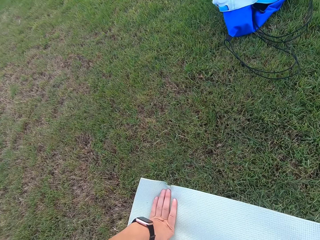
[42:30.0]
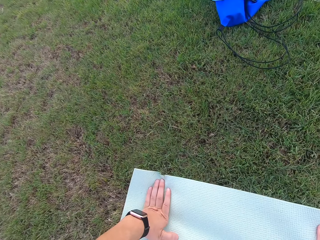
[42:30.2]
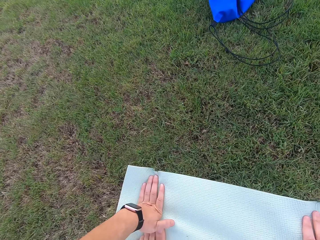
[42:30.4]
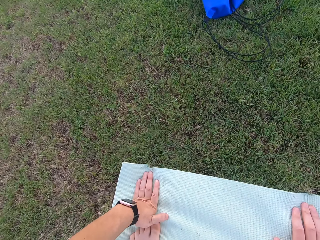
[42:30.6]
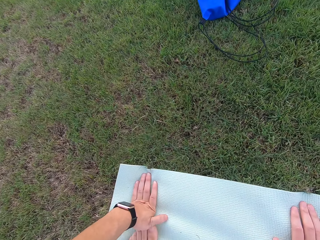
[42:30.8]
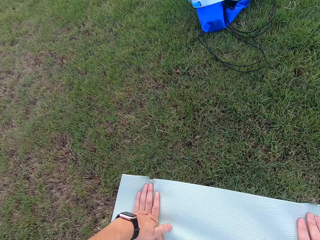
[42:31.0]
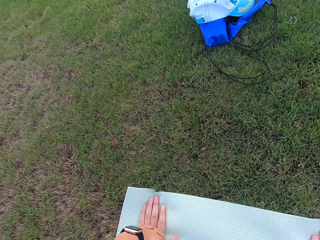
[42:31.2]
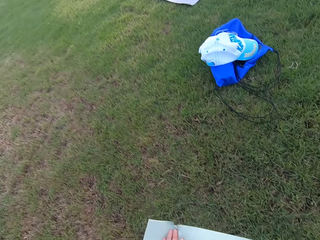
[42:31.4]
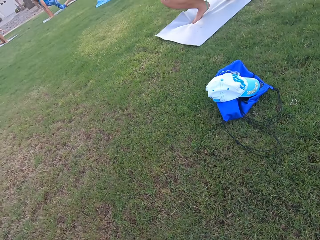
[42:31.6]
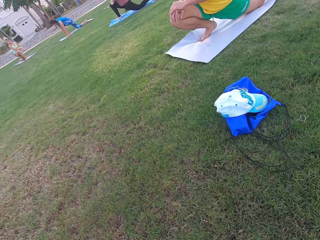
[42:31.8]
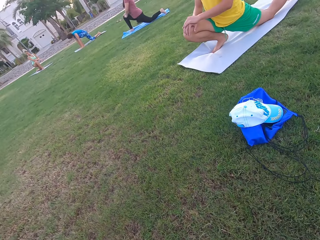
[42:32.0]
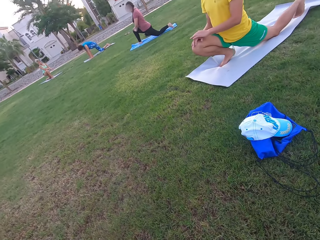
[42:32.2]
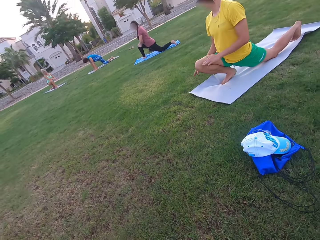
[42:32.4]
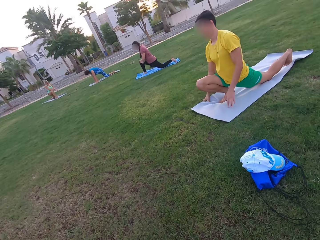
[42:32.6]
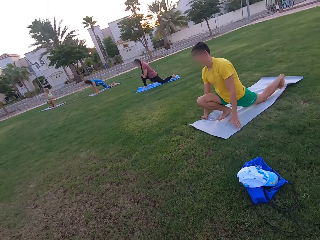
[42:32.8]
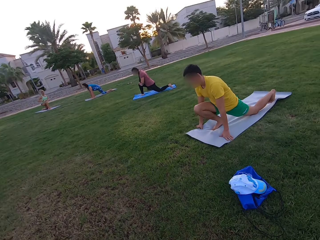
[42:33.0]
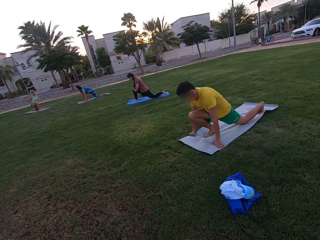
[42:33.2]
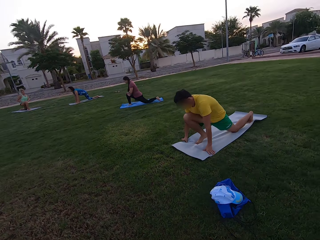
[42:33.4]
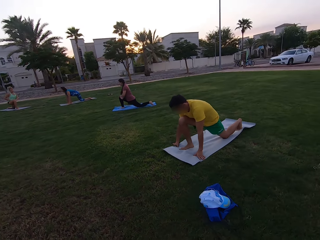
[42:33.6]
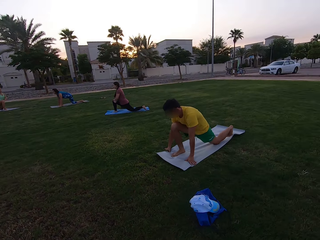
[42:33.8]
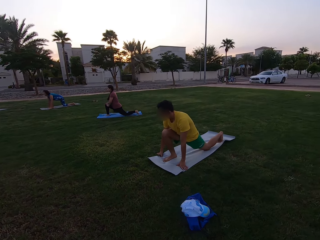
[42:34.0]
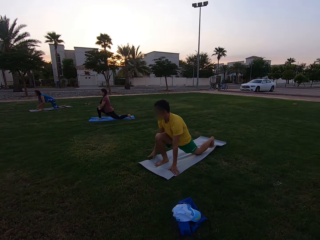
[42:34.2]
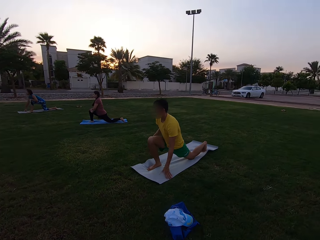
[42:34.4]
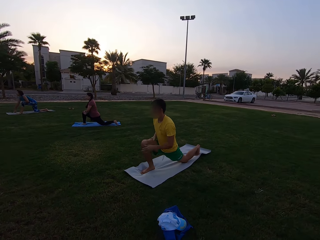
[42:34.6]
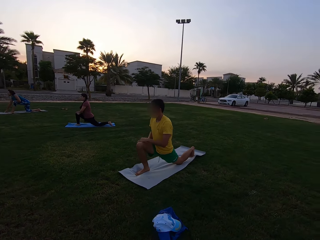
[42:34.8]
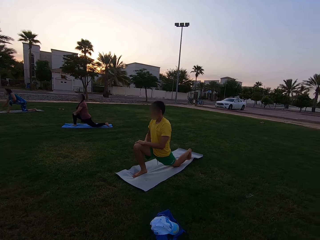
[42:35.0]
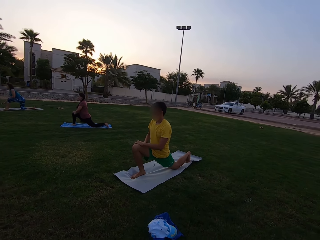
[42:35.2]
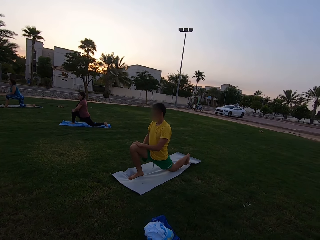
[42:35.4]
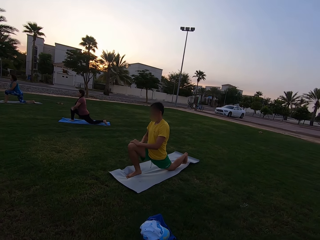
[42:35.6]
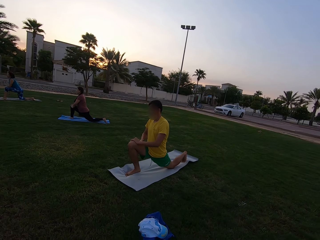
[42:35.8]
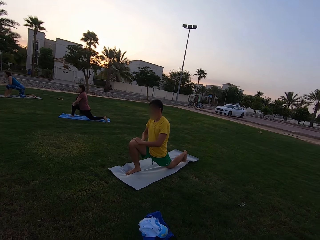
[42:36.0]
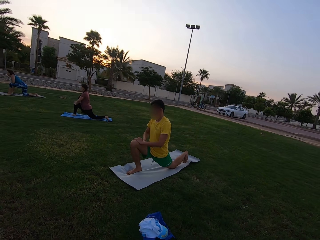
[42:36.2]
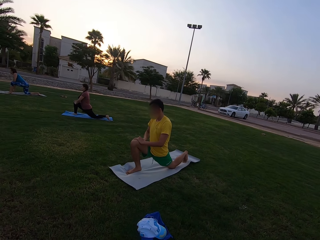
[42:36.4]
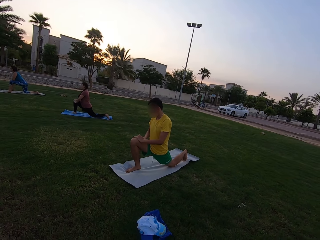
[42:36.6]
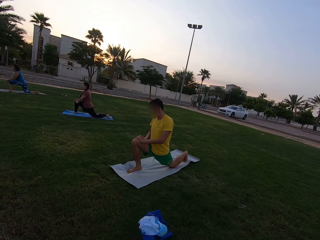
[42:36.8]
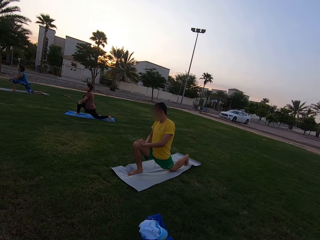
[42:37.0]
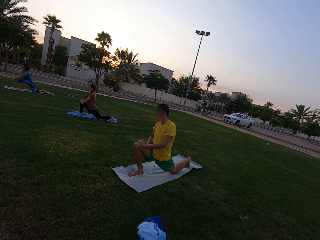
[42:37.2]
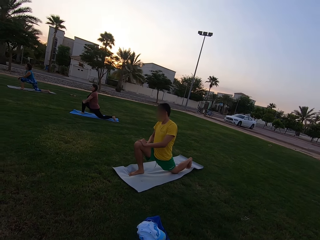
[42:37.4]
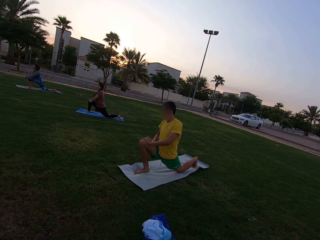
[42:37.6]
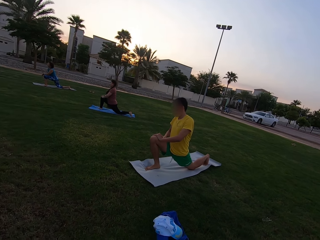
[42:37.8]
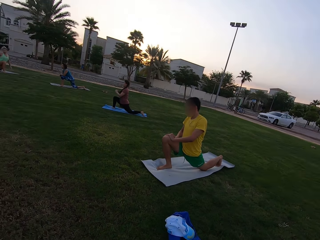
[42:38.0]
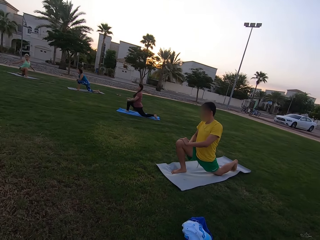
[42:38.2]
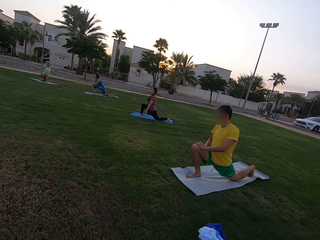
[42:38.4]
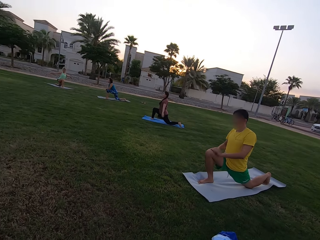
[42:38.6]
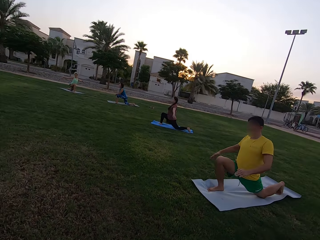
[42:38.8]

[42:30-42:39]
The camera wearer stares at several persons.

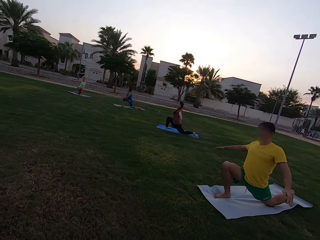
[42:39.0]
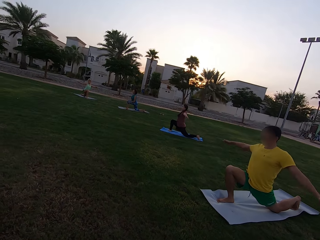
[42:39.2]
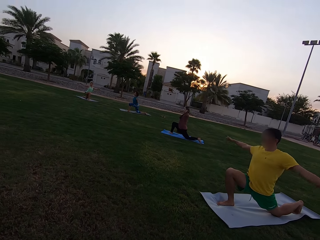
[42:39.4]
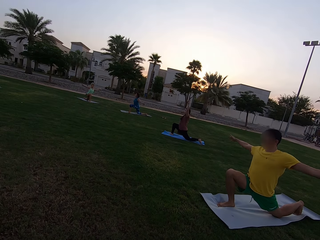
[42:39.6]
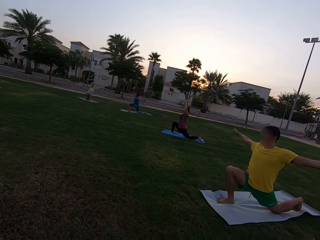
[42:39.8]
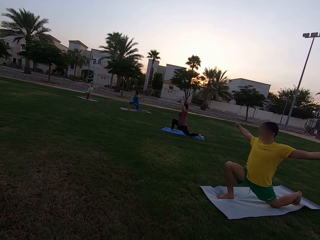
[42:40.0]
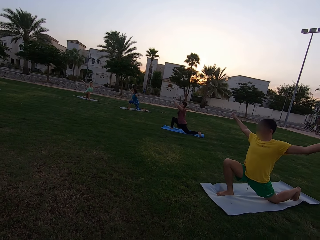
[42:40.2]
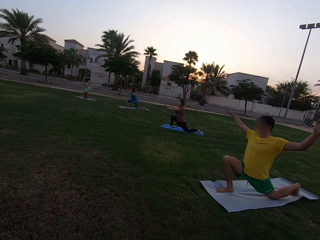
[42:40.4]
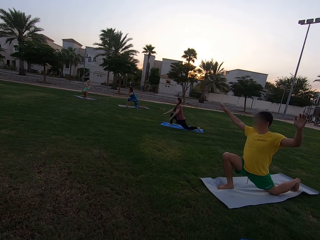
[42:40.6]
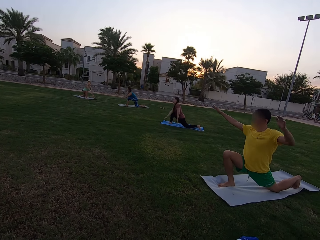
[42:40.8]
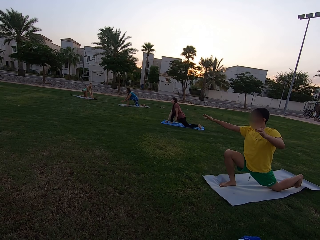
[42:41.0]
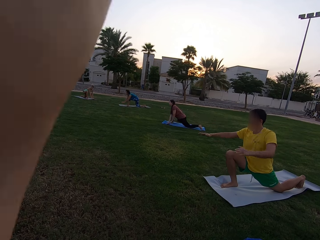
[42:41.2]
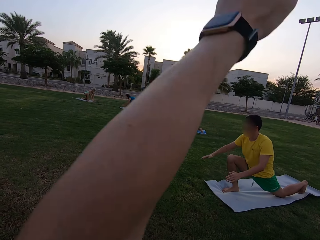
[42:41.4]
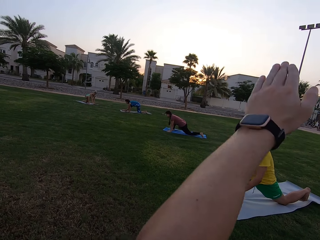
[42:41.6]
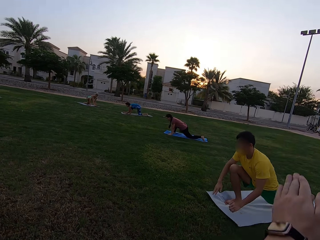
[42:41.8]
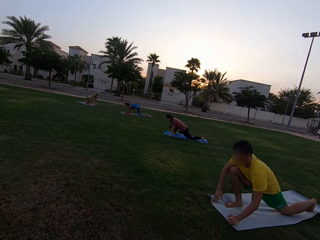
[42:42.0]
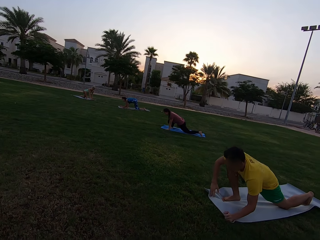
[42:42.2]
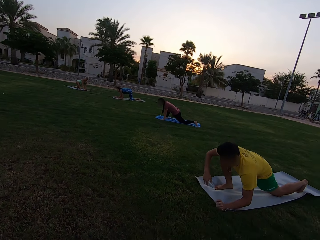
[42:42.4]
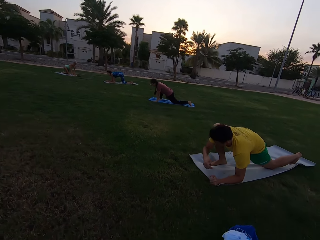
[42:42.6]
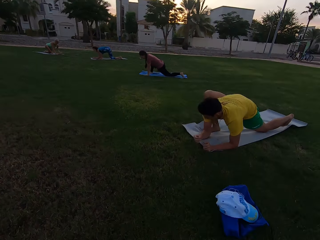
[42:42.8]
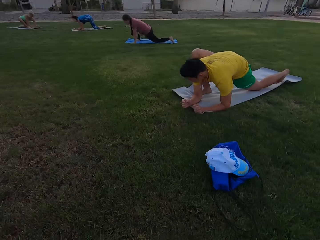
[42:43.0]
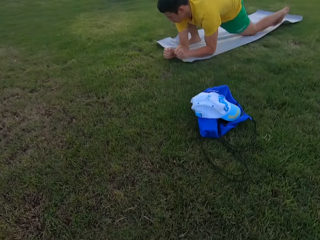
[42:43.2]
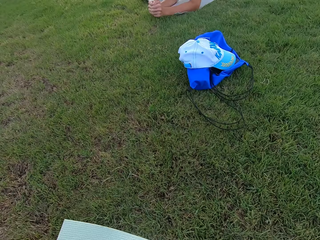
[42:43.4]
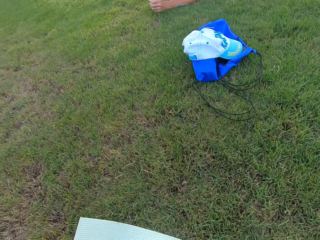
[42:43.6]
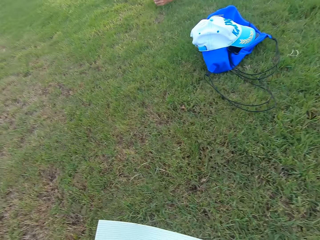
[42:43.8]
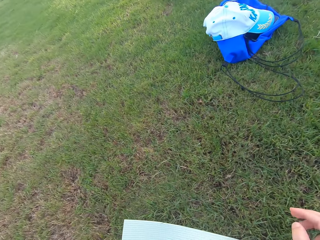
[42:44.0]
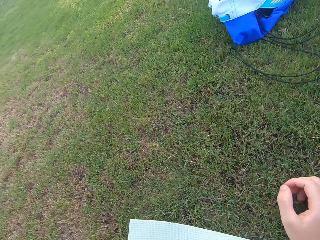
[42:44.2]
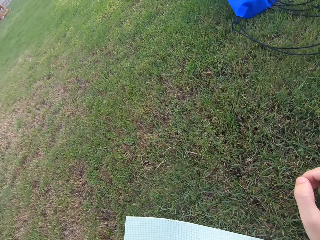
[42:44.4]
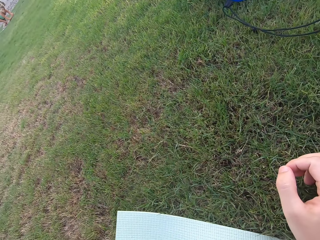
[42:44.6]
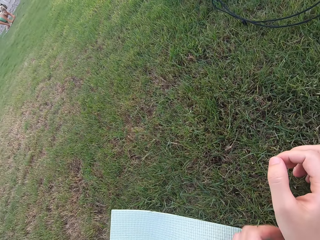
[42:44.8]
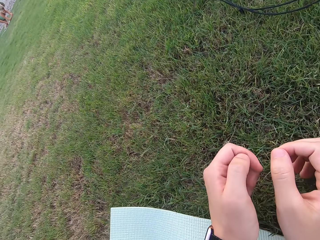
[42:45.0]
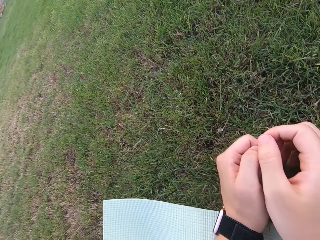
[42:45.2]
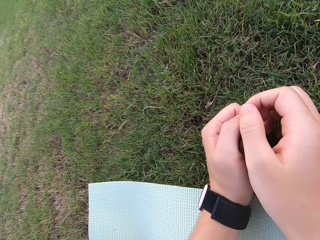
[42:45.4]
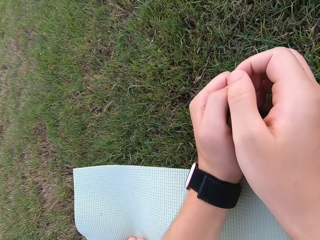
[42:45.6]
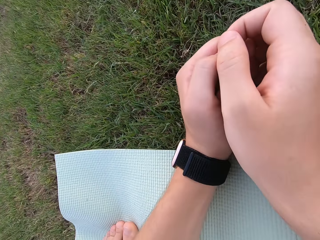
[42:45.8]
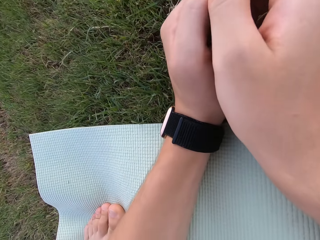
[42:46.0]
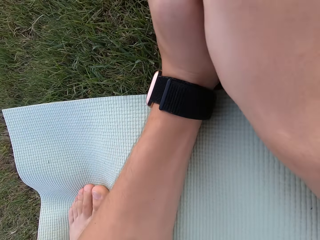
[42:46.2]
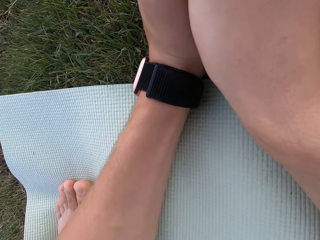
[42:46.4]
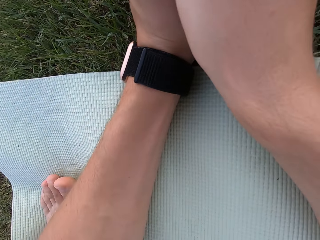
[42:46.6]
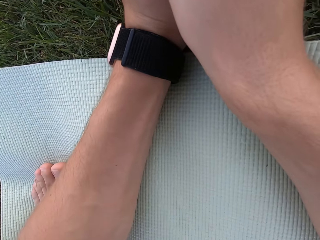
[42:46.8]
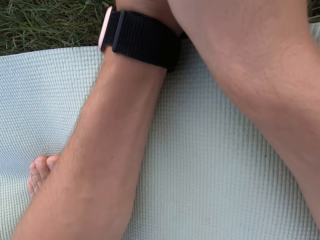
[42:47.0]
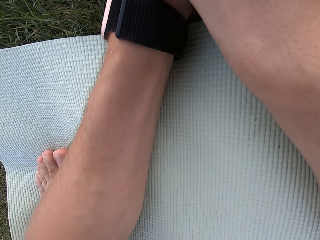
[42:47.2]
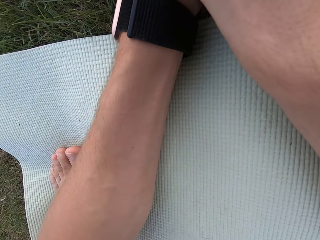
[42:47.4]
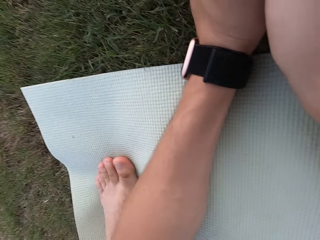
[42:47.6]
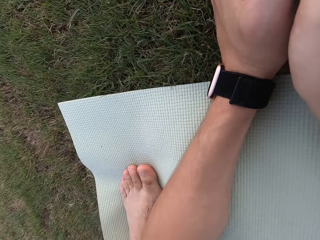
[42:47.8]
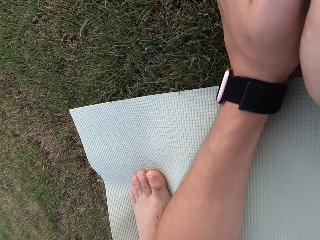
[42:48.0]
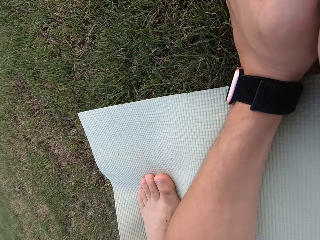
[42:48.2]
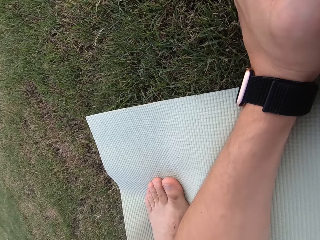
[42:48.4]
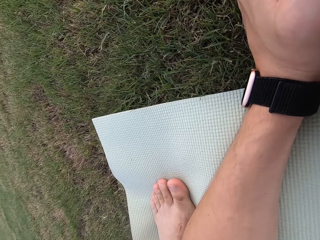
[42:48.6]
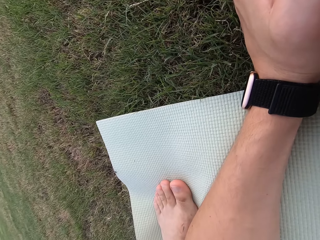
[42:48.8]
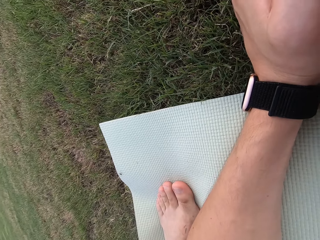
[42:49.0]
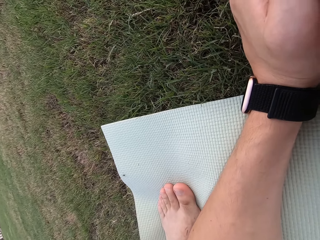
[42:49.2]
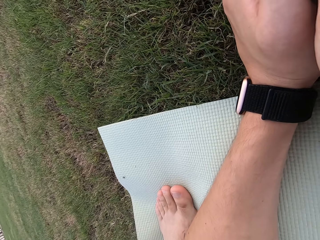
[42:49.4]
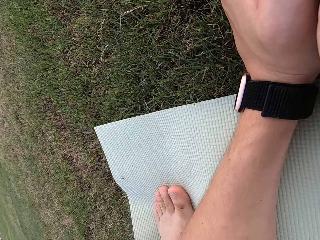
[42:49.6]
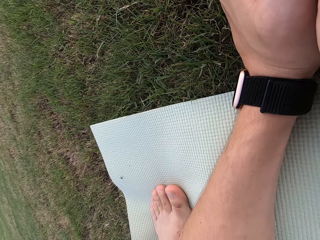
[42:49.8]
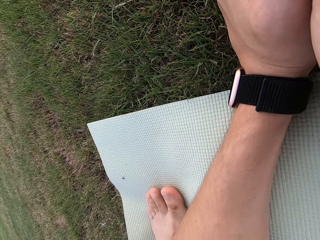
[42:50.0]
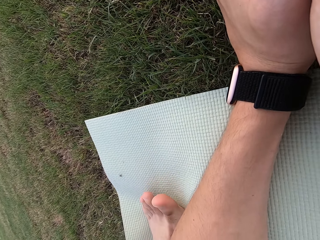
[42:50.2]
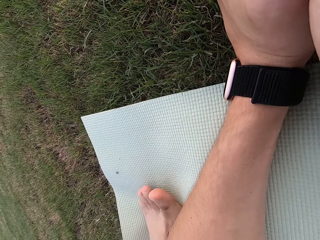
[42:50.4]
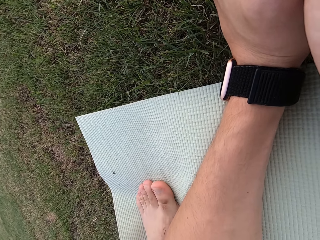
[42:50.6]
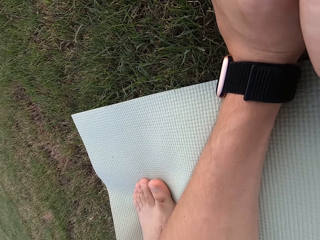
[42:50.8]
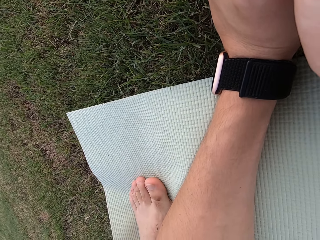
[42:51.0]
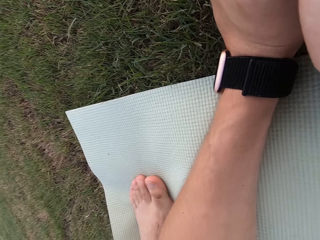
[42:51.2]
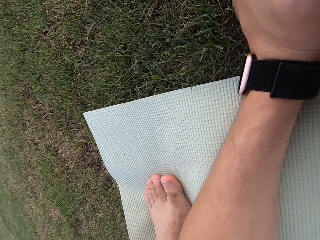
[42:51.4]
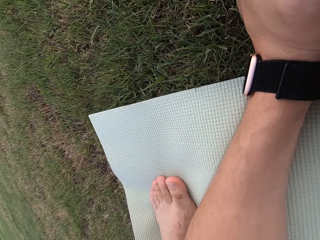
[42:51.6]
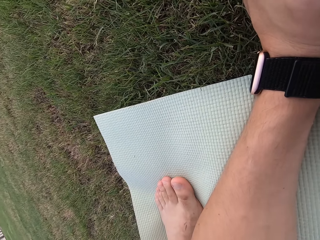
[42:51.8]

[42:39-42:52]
Five people stretch their arms. The camera wearer looks around the field. They move the hands on the ground. They do some plank workouts. They look around the ground.
